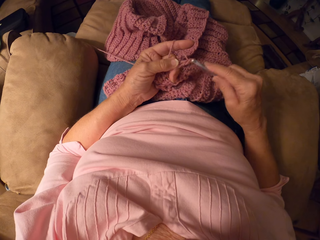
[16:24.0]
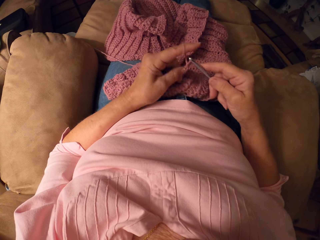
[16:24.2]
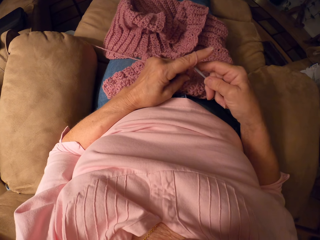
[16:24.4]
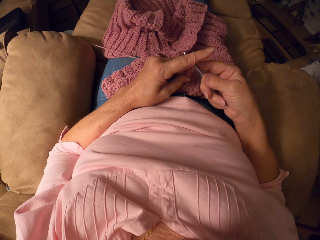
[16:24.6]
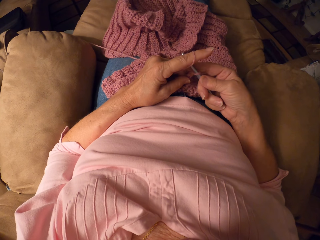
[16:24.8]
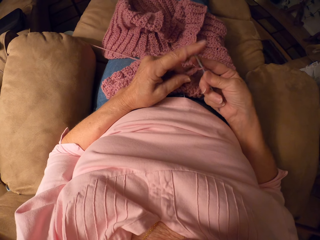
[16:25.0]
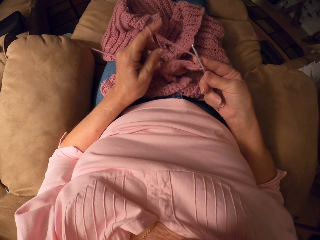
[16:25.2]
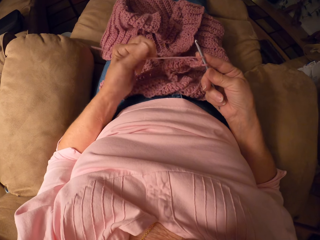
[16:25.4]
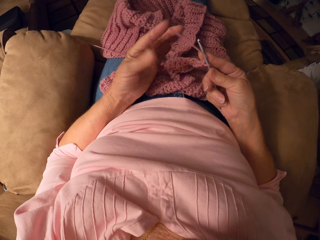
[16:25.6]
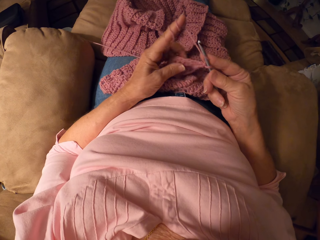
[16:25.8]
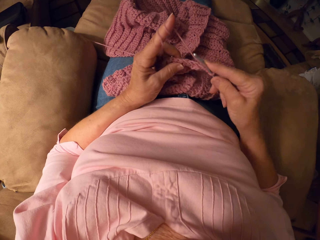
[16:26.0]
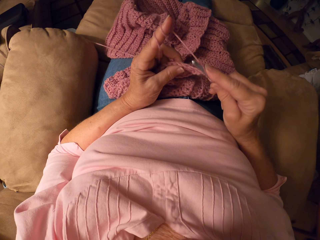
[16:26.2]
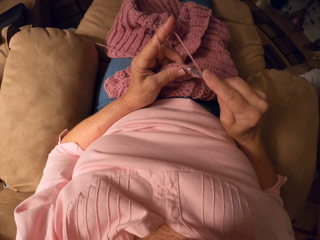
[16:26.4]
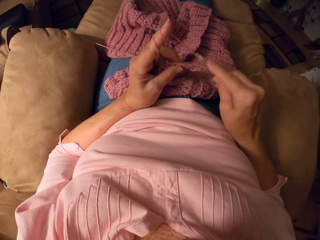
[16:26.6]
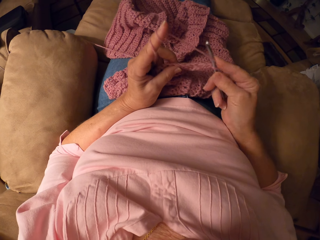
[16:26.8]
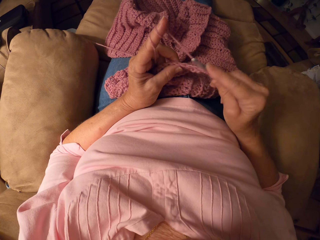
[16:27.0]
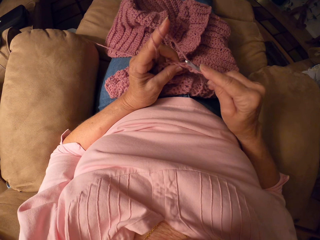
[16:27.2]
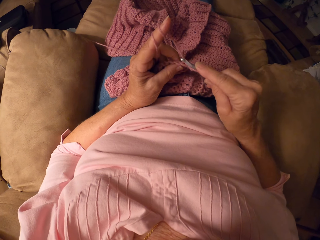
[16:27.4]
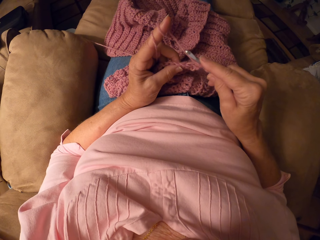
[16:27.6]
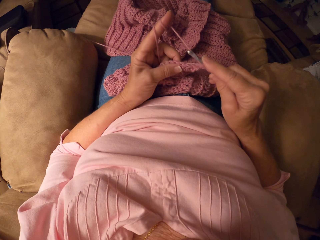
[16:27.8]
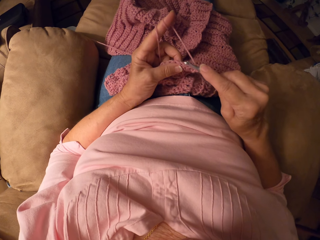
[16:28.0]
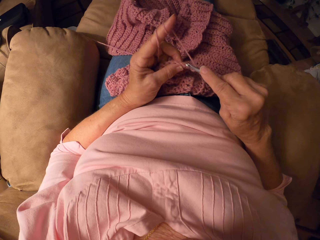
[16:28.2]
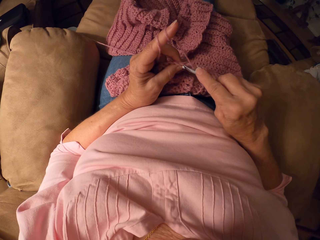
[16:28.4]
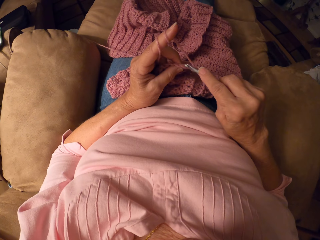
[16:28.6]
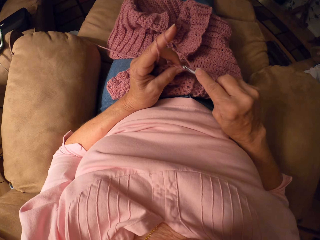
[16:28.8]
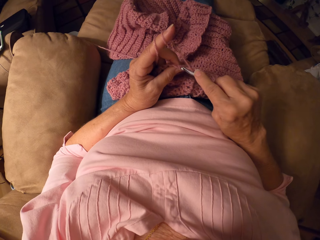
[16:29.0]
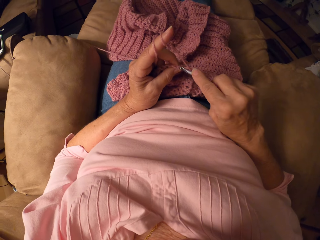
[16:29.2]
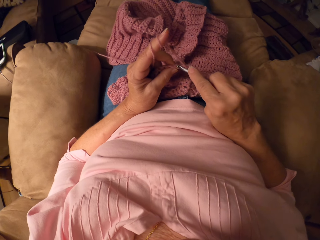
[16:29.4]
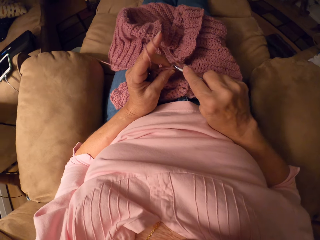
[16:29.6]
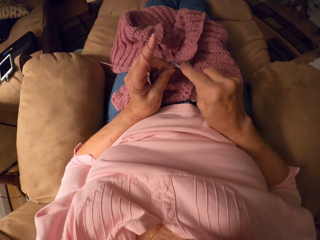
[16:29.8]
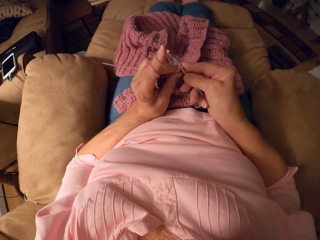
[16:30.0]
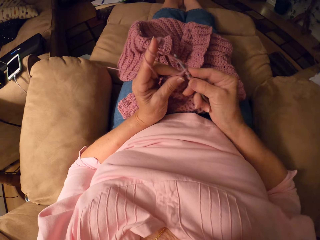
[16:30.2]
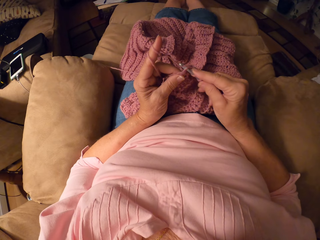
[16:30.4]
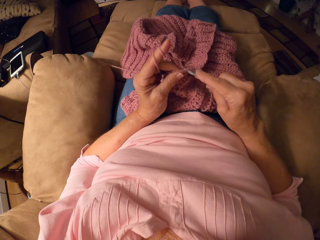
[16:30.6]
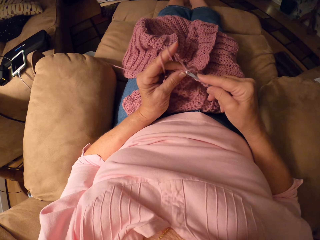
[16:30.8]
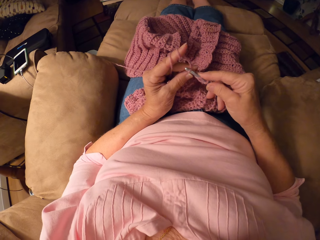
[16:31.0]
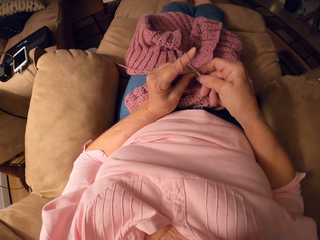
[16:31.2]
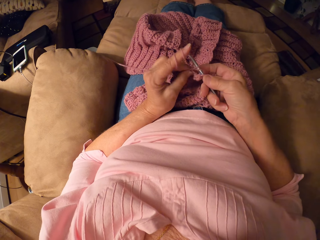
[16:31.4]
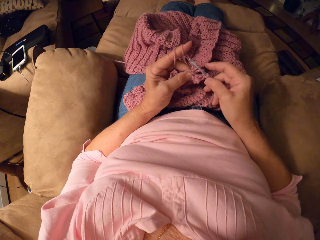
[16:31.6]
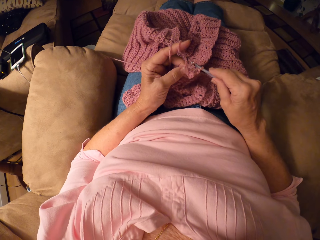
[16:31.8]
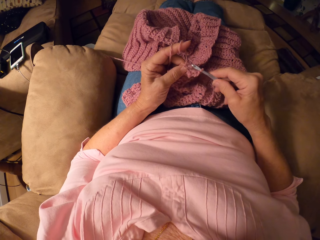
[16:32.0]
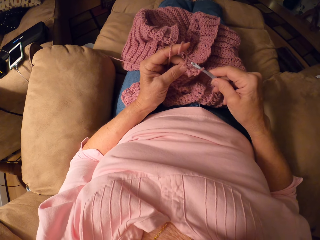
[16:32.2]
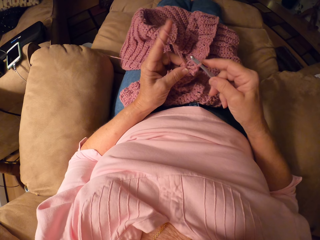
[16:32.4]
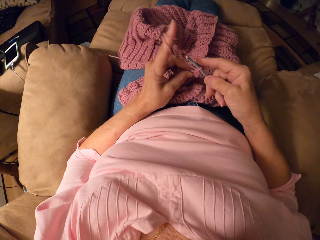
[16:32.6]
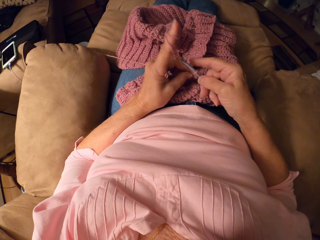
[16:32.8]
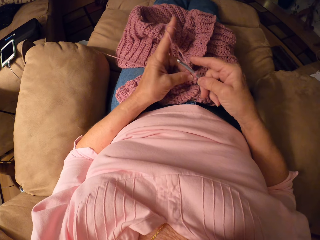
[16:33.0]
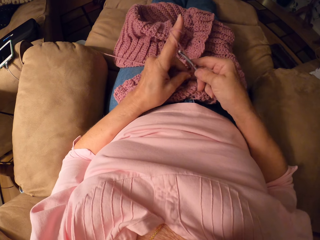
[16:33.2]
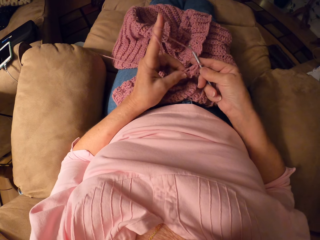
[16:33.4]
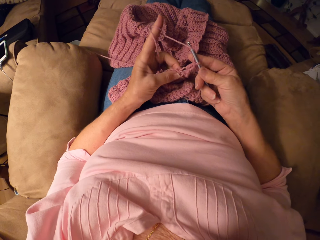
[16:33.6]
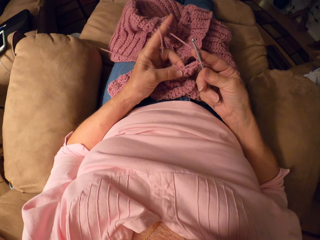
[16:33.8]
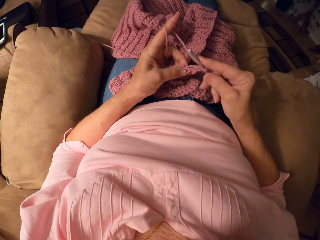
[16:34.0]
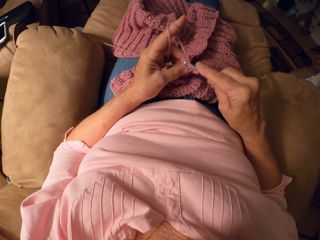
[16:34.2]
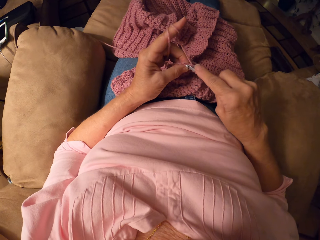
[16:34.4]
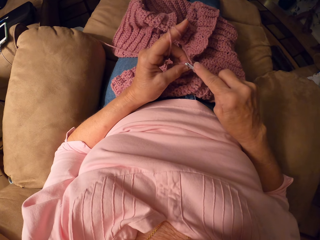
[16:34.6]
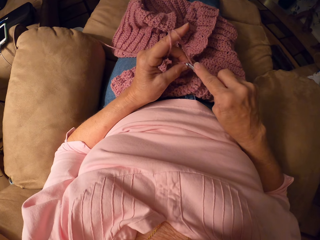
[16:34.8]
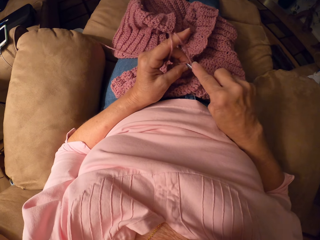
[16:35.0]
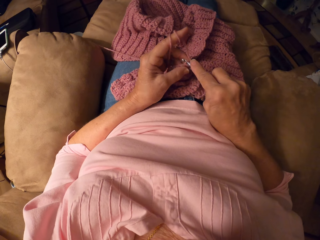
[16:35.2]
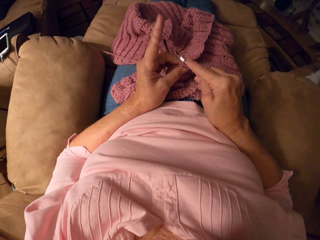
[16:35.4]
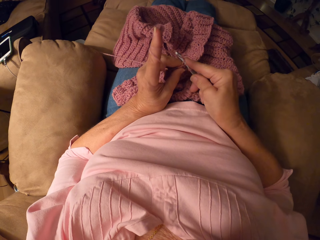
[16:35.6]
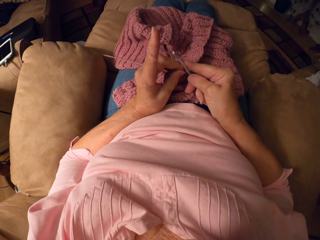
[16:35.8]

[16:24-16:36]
The camera wearer rolls the yarn on her left hand.

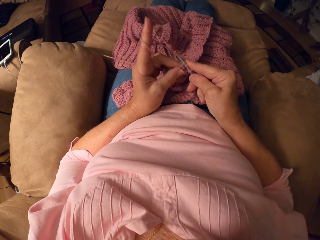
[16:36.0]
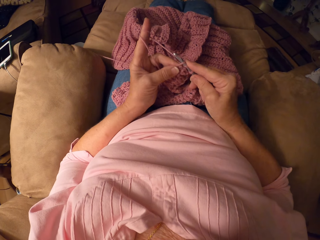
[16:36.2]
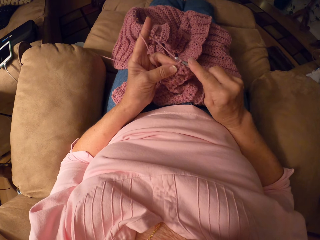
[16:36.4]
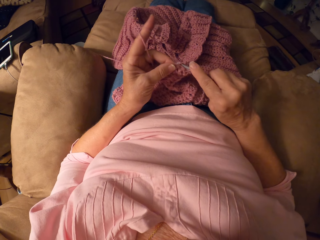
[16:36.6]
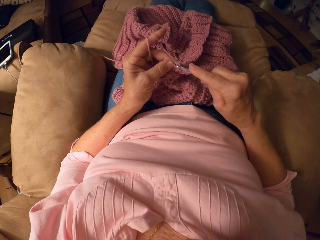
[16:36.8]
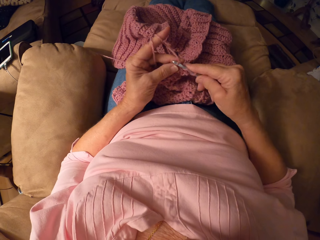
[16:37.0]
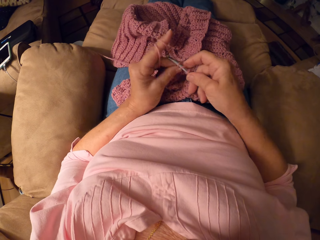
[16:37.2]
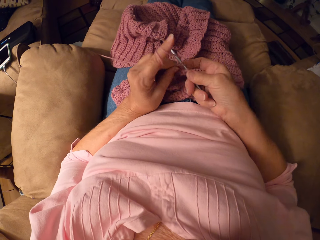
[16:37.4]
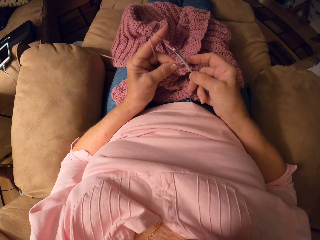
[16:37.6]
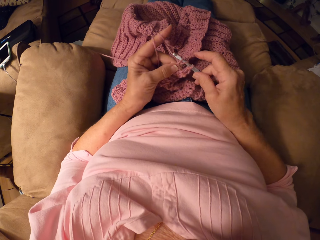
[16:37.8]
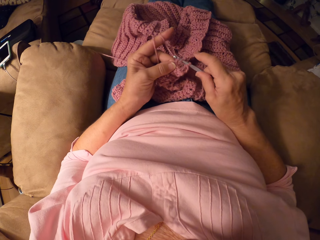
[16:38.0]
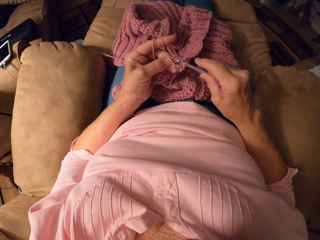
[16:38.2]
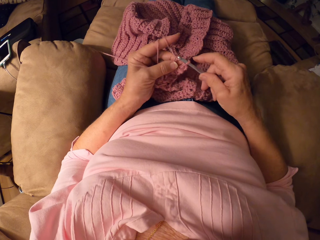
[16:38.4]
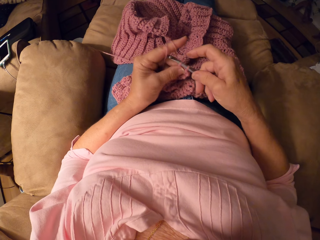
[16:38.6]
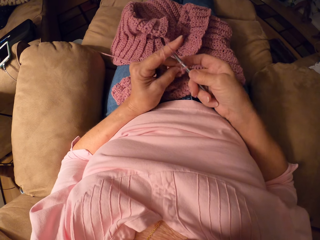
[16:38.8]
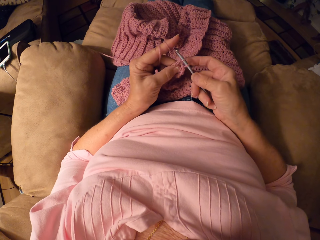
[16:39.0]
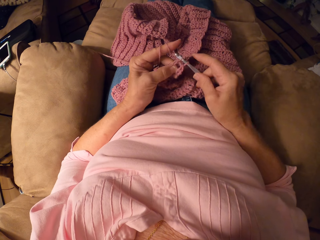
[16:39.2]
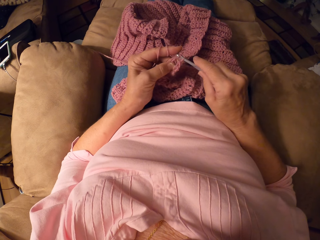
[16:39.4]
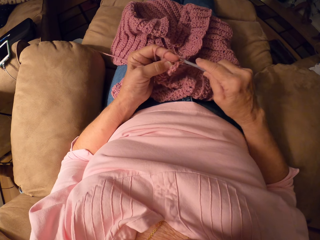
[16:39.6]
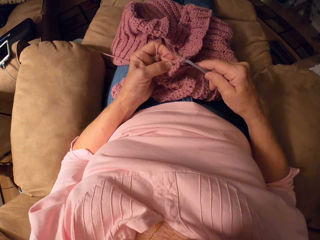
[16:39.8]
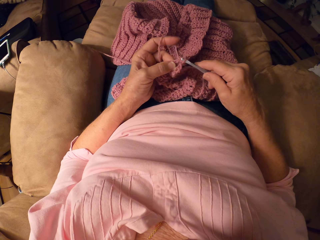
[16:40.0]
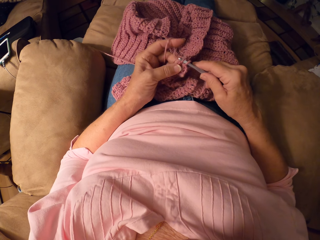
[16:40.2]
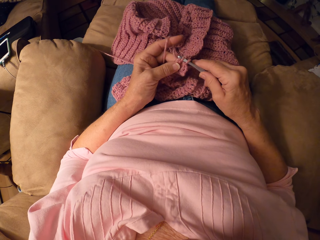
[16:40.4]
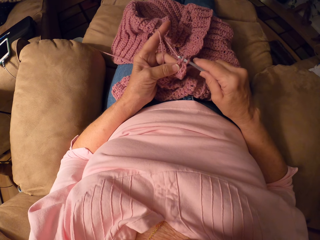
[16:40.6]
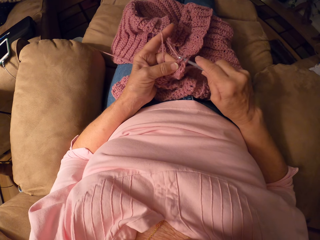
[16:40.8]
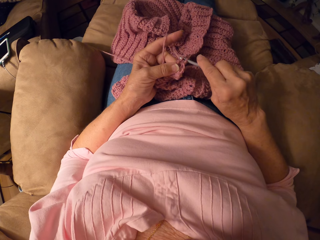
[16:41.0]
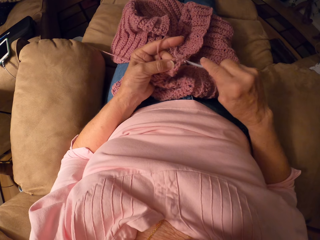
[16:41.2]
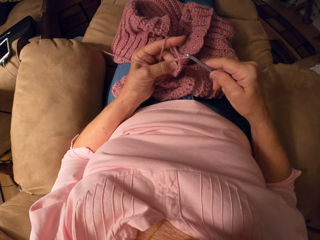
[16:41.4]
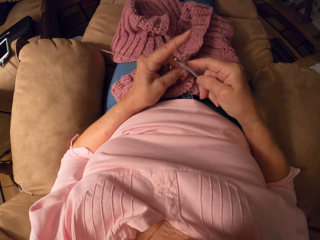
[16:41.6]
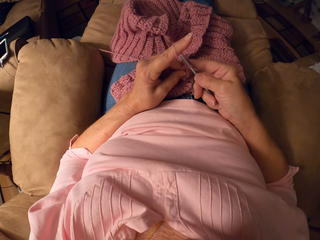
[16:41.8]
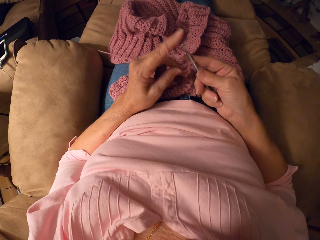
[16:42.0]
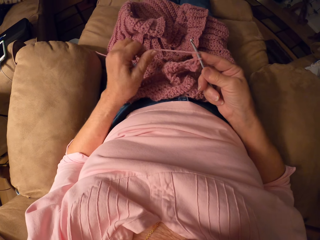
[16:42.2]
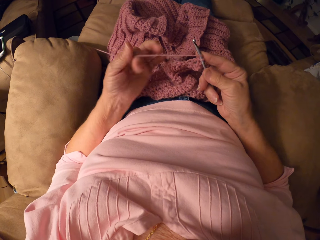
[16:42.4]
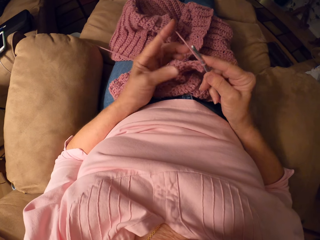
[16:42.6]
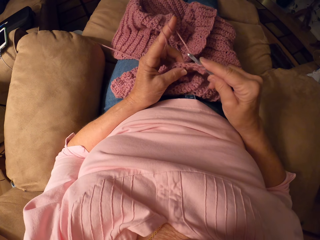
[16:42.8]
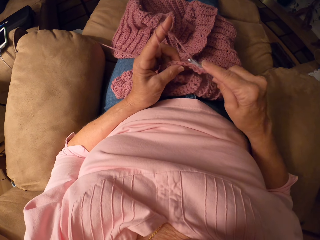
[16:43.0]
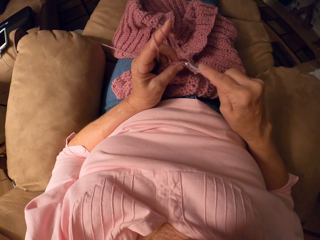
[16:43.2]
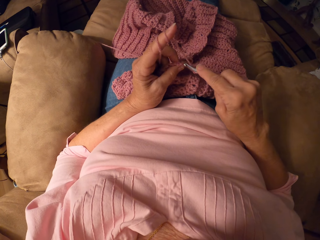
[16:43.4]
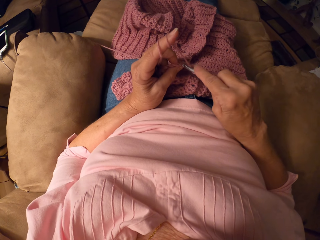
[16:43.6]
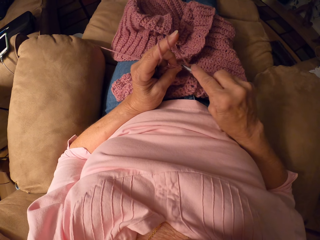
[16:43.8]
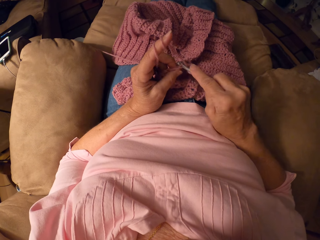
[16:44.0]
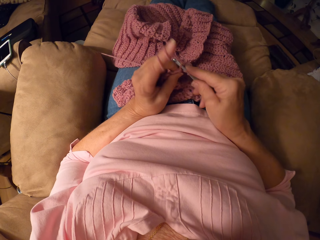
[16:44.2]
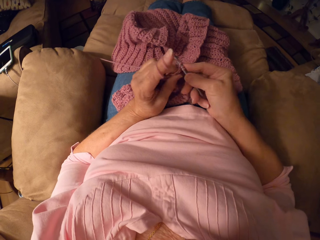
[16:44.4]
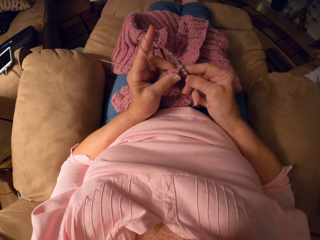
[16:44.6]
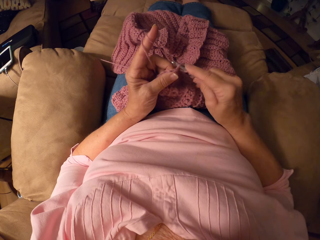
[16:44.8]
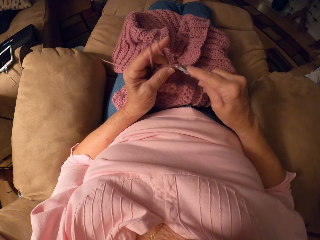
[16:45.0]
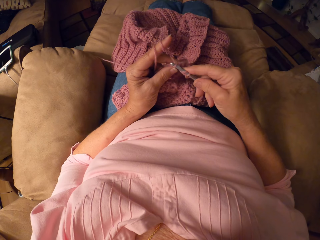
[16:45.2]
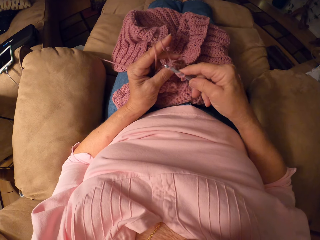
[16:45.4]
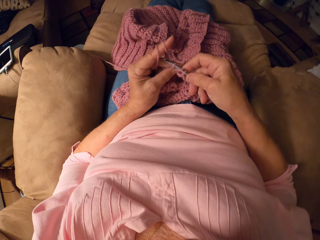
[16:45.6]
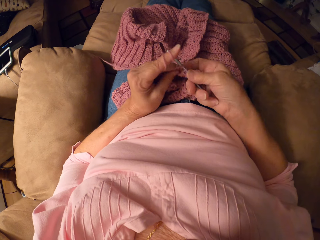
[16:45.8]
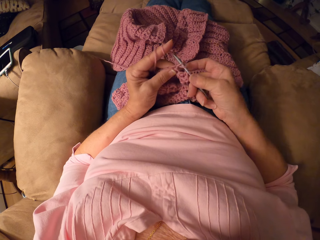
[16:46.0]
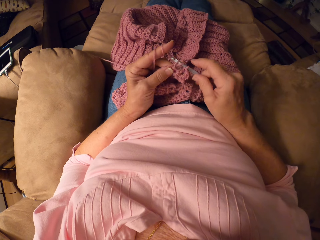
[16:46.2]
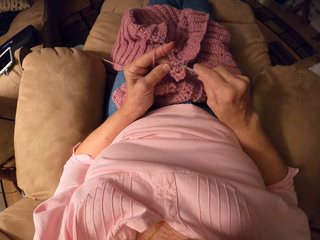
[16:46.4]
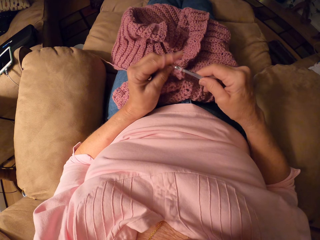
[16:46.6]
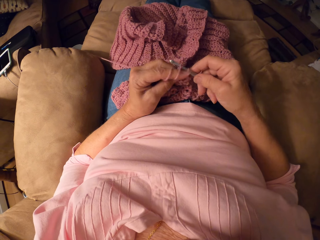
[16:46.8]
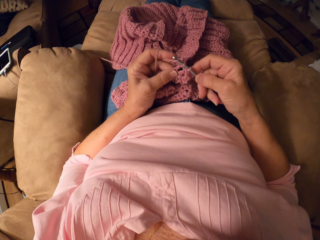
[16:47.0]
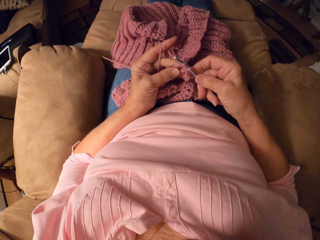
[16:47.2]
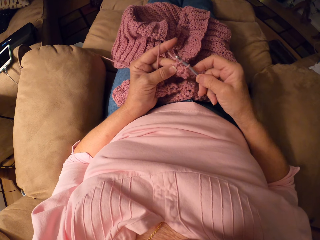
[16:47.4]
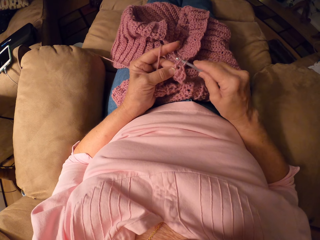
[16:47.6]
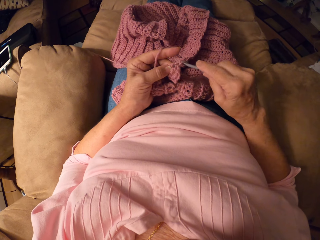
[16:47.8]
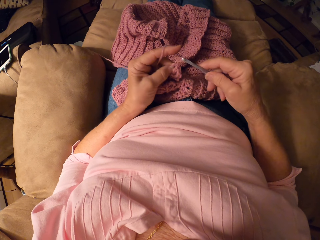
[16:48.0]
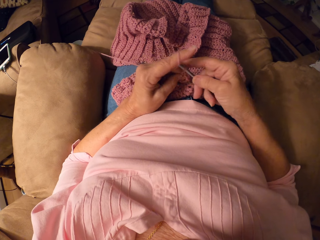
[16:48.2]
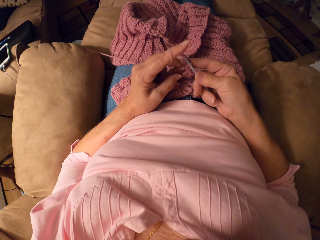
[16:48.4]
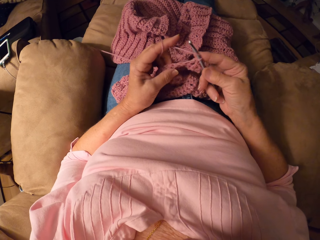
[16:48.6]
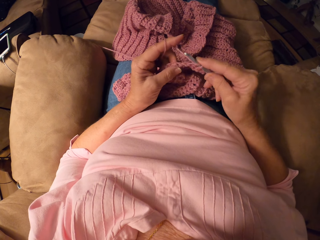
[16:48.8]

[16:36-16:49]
The camera wearer rolls the yarn on her left hand, round her finger. She knits.
